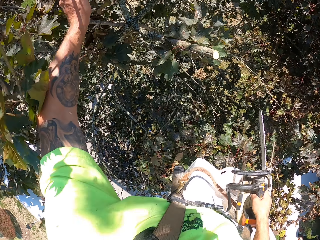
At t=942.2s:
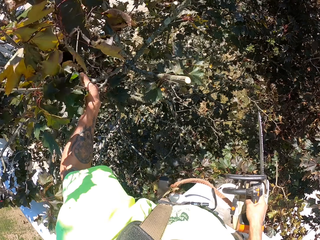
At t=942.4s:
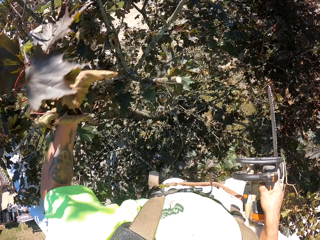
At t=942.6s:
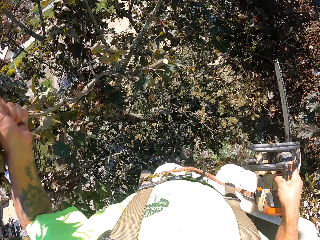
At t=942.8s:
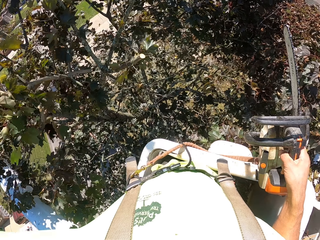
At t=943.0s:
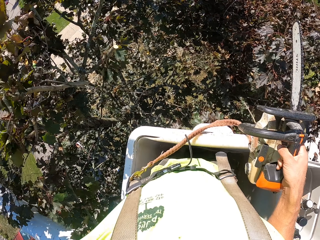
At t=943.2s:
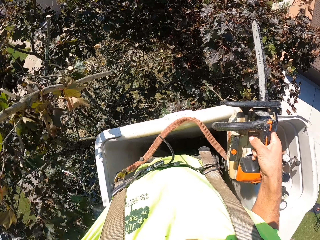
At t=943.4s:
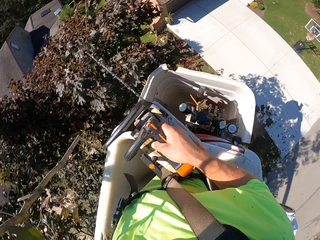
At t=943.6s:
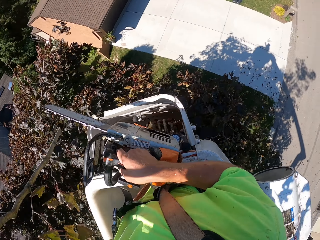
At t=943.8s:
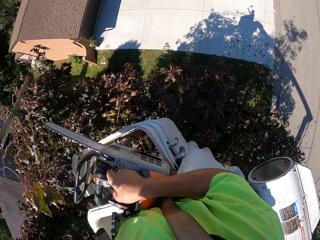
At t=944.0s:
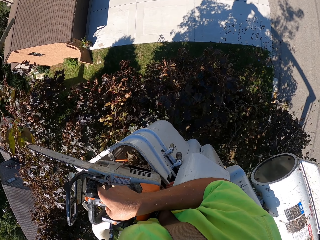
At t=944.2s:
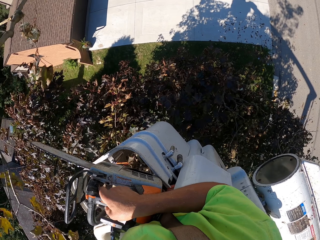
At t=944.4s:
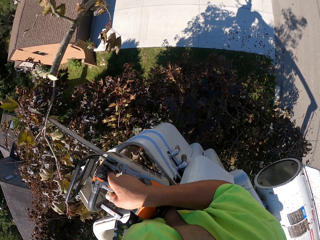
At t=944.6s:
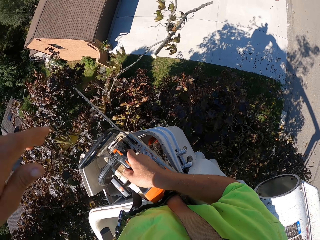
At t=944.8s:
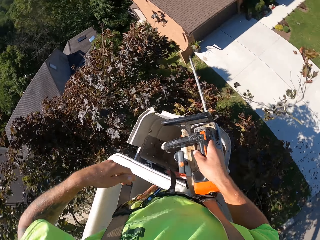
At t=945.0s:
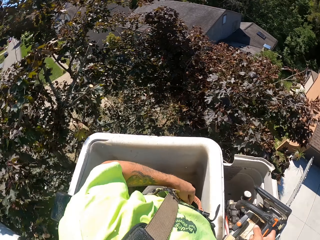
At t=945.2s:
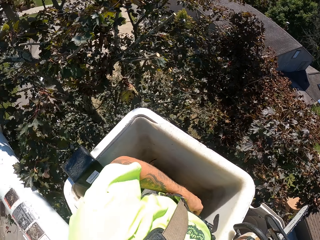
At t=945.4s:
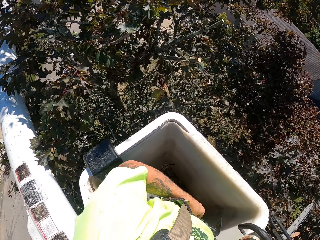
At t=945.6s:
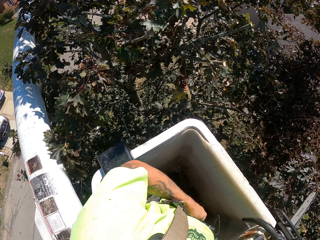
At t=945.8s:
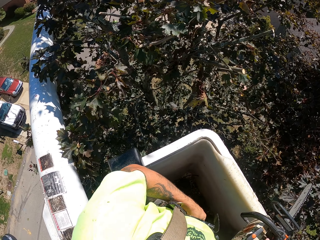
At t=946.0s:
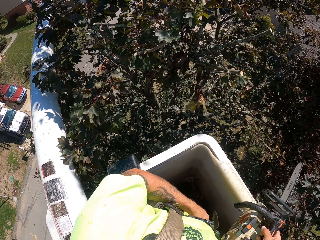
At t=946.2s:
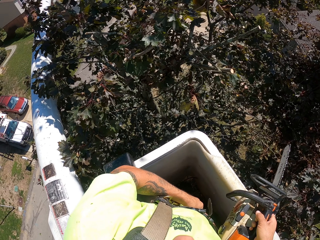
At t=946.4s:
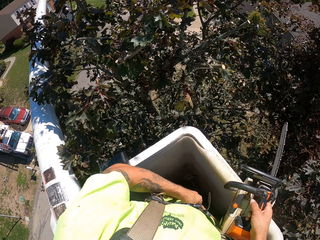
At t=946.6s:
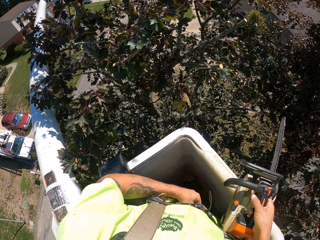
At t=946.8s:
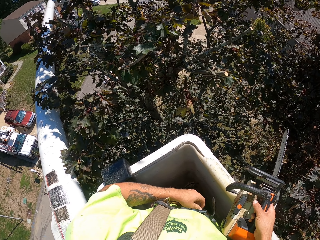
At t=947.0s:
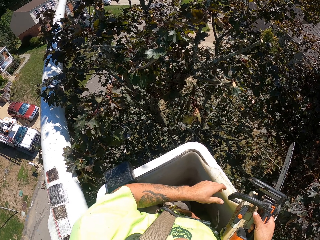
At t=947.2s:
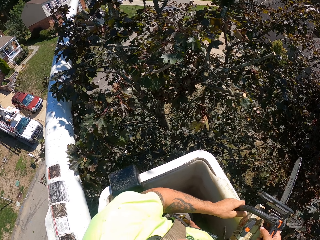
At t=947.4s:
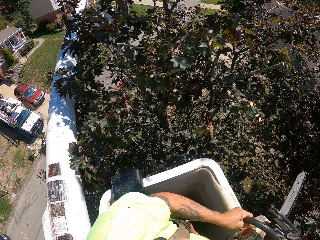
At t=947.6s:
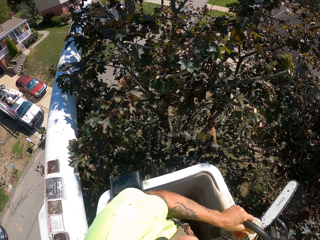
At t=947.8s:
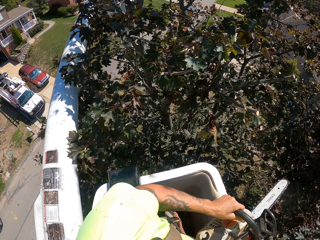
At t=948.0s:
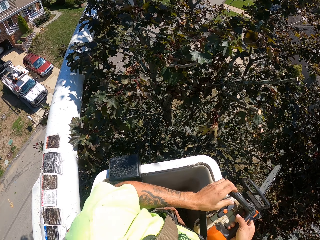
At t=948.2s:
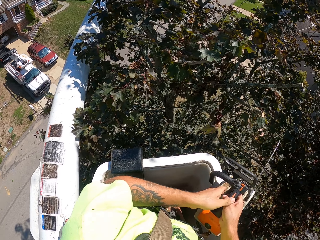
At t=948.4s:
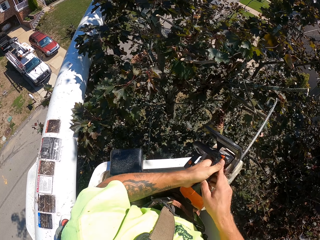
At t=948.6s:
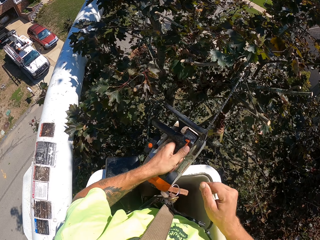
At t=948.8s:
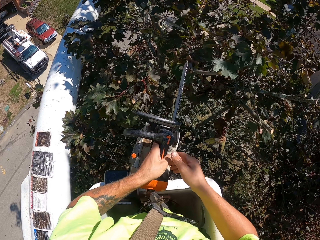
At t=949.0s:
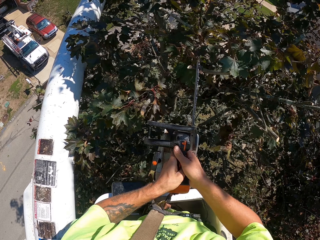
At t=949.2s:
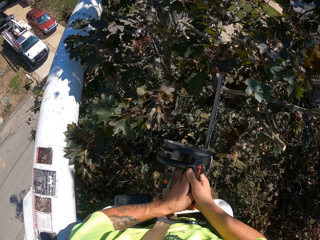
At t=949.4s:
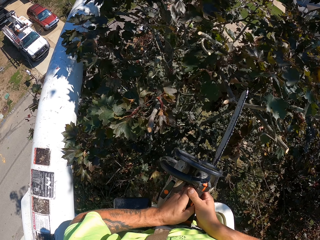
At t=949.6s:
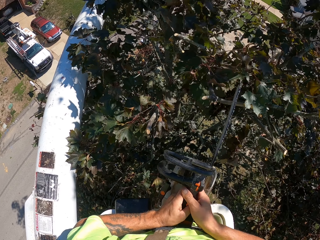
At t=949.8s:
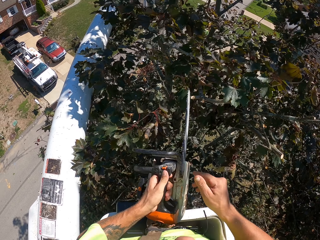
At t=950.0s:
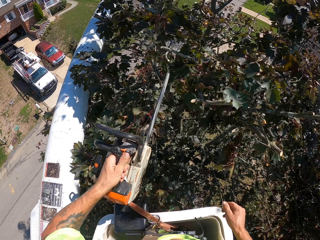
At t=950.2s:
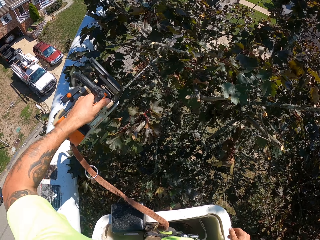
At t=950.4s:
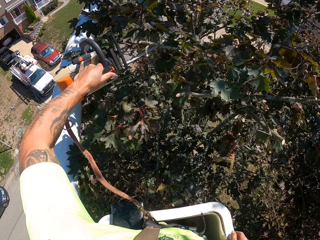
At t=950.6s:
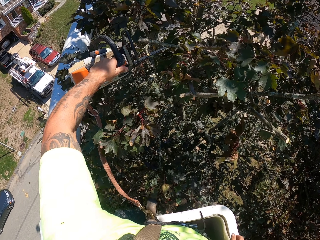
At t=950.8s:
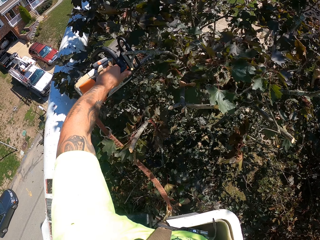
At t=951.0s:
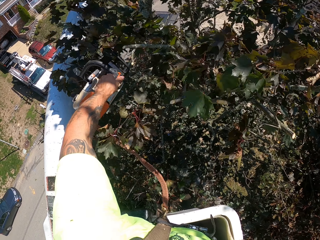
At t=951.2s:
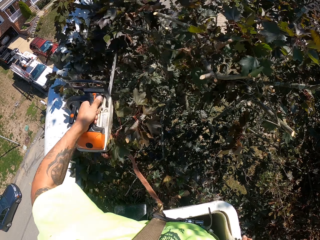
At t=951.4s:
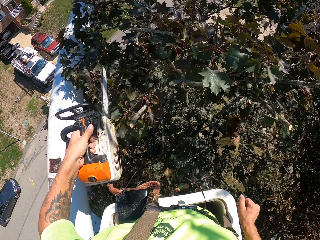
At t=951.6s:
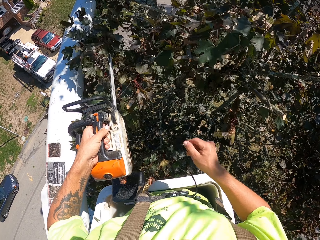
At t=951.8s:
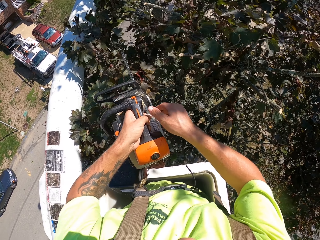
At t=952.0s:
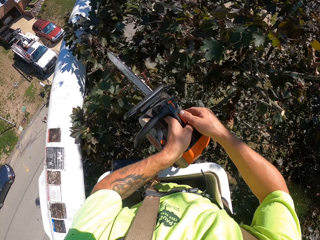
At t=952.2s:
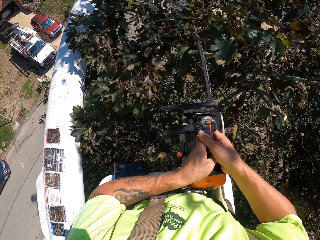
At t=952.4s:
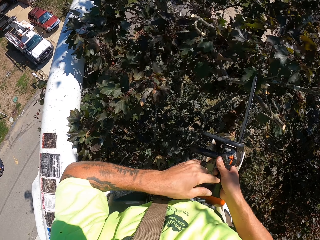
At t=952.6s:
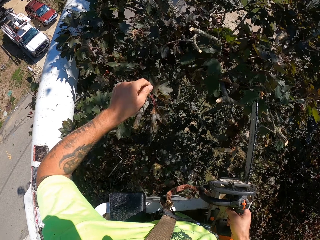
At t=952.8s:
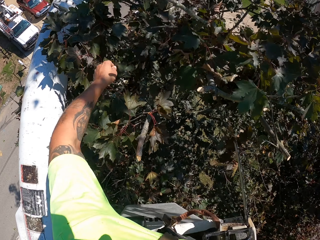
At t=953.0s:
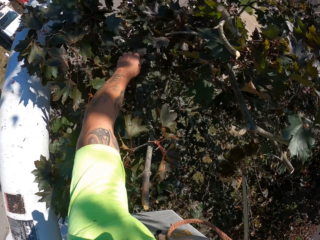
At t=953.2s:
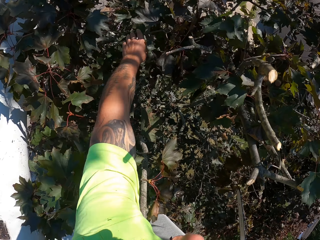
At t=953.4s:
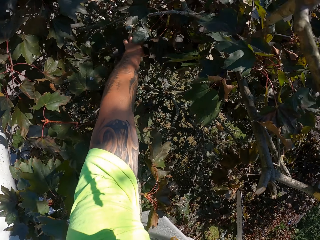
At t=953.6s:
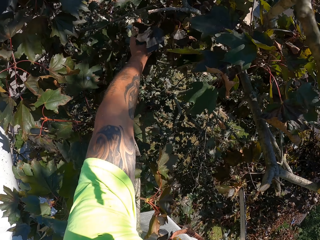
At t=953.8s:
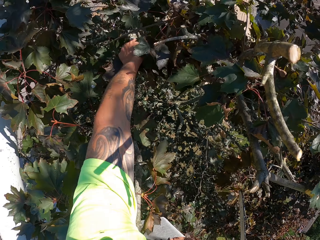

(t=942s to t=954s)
The camera wearer takes a tree branch with his left hand. He throws the branch of the tree to the ground with his left hand. He cuts the branches of the tree with the chainsaw in his left hand. He takes the chainsaw with his left hand, touches the chainsaw with his right hand, and puts the chainsaw from the left hand to the right hand.

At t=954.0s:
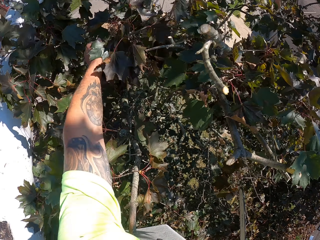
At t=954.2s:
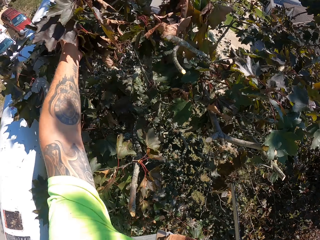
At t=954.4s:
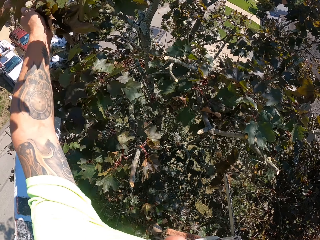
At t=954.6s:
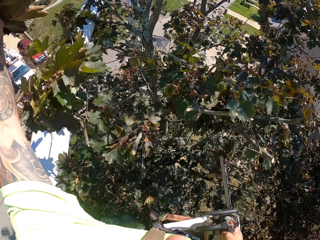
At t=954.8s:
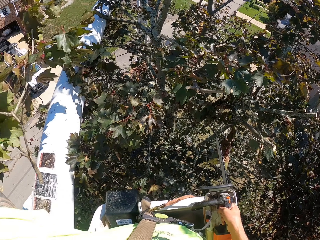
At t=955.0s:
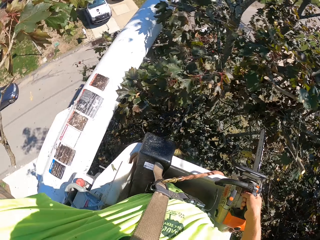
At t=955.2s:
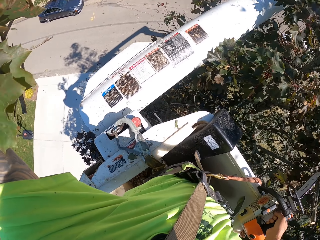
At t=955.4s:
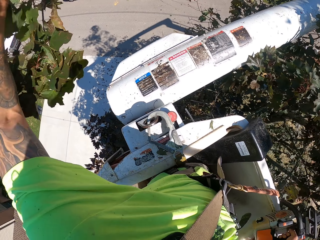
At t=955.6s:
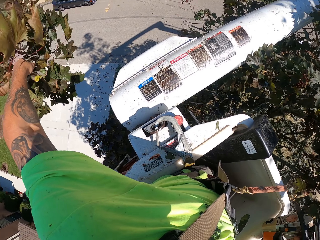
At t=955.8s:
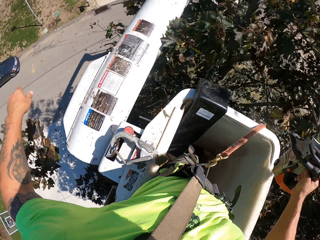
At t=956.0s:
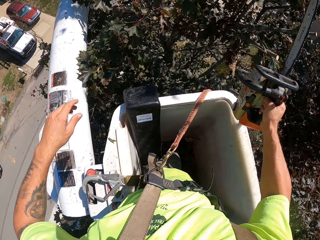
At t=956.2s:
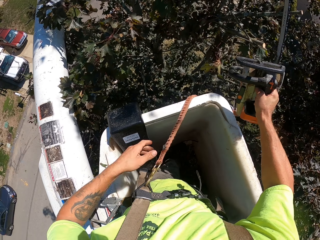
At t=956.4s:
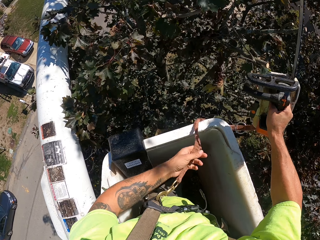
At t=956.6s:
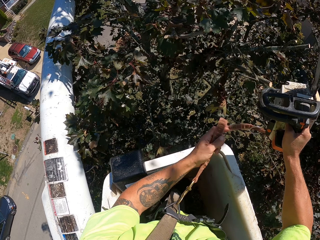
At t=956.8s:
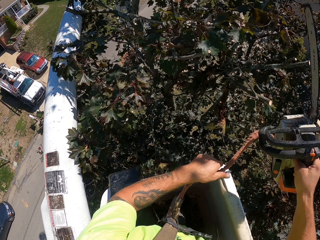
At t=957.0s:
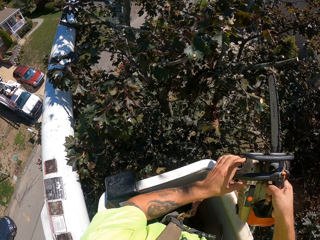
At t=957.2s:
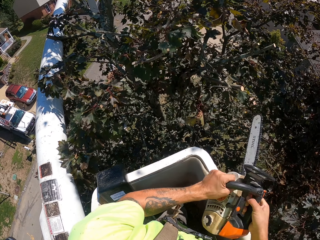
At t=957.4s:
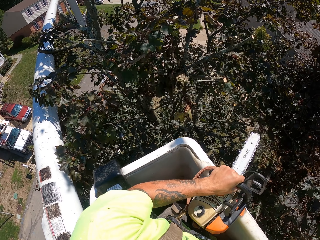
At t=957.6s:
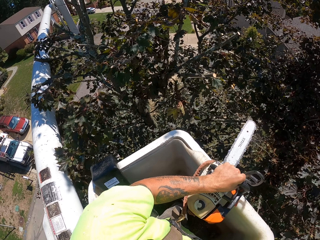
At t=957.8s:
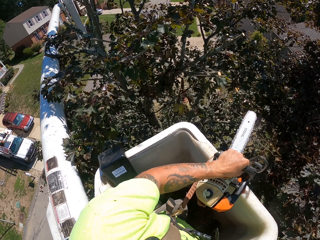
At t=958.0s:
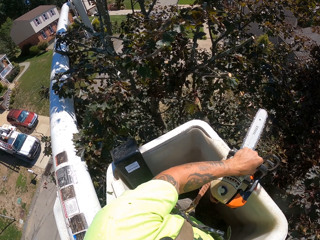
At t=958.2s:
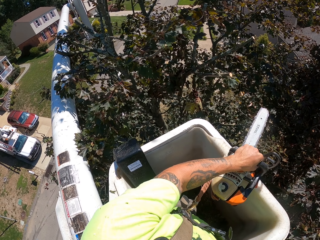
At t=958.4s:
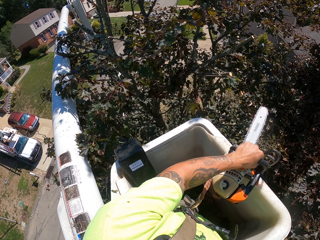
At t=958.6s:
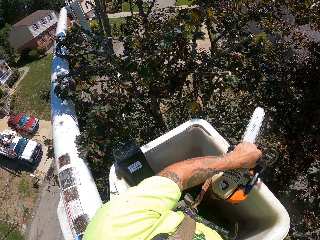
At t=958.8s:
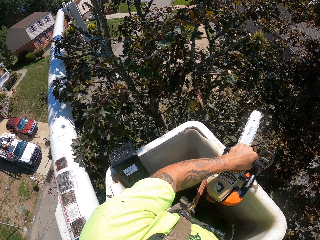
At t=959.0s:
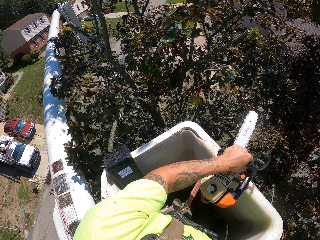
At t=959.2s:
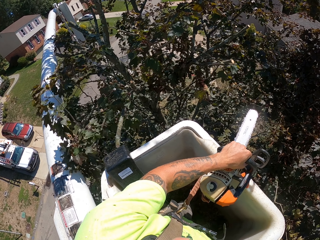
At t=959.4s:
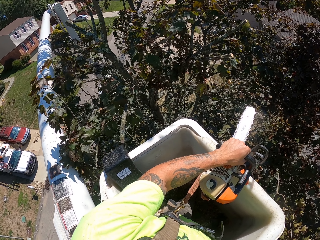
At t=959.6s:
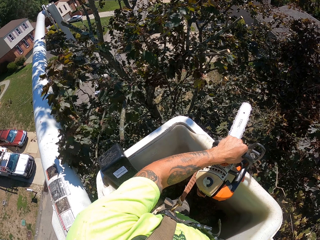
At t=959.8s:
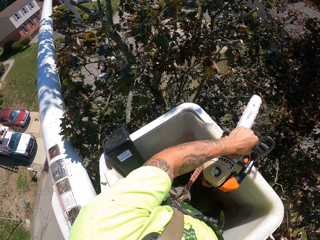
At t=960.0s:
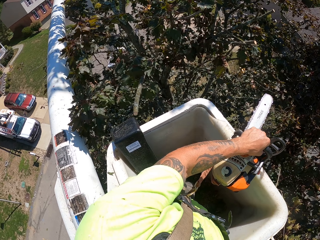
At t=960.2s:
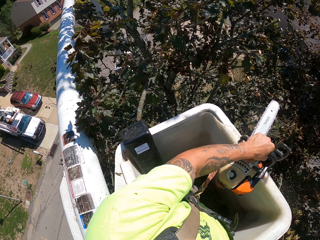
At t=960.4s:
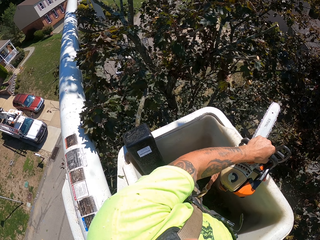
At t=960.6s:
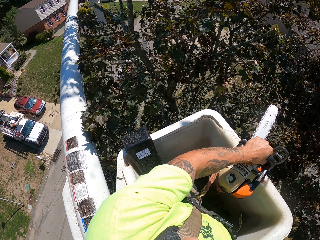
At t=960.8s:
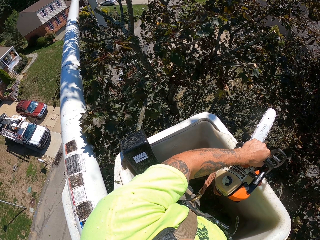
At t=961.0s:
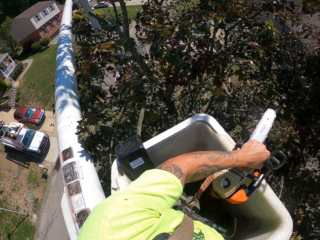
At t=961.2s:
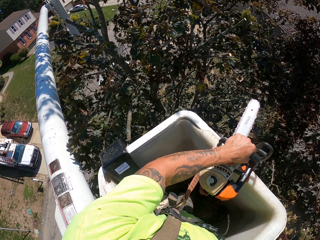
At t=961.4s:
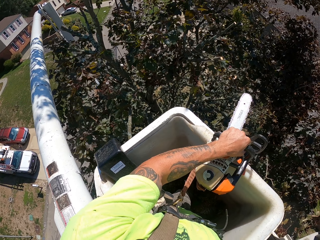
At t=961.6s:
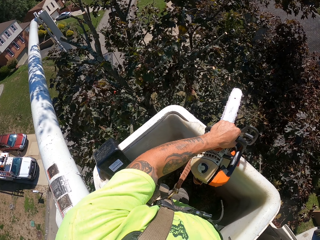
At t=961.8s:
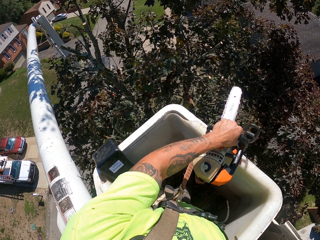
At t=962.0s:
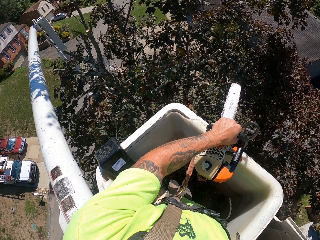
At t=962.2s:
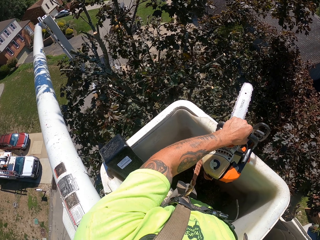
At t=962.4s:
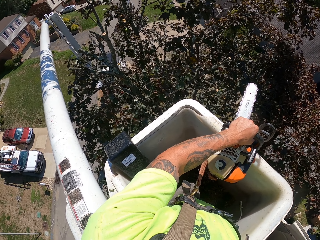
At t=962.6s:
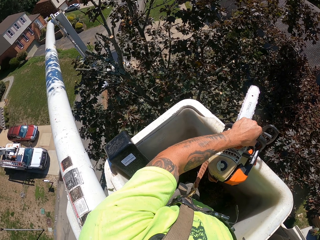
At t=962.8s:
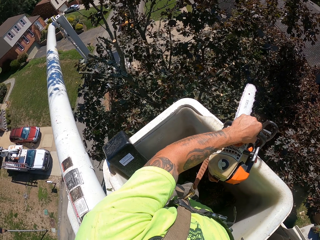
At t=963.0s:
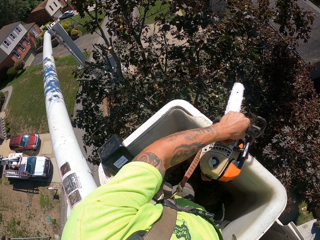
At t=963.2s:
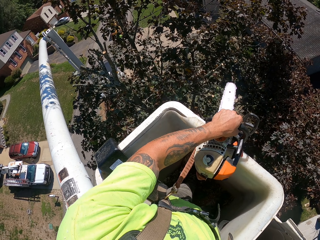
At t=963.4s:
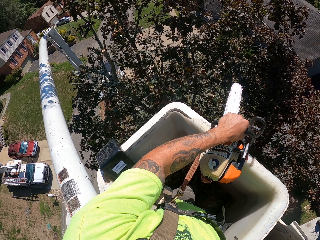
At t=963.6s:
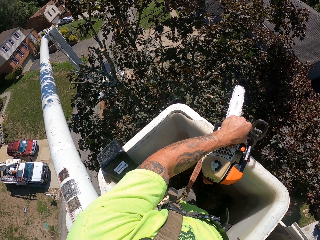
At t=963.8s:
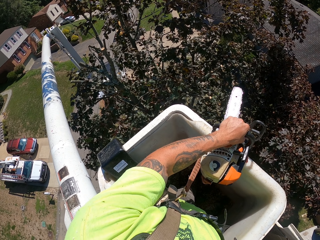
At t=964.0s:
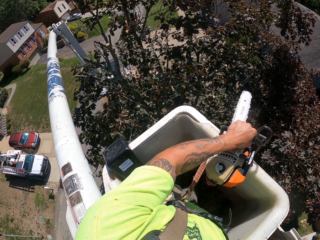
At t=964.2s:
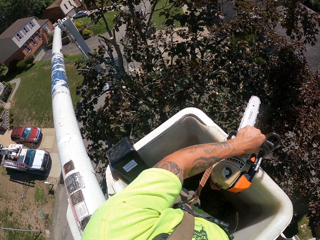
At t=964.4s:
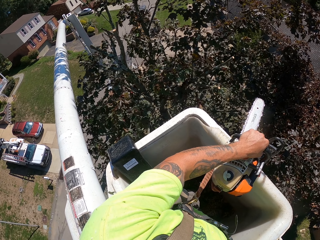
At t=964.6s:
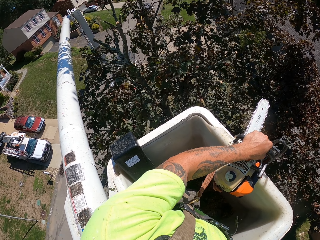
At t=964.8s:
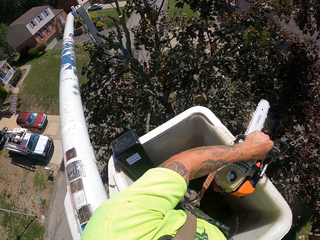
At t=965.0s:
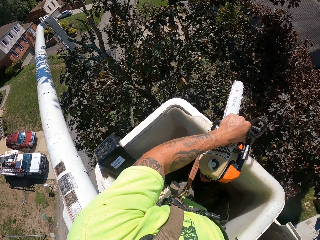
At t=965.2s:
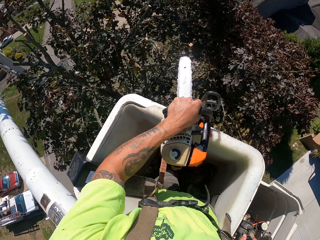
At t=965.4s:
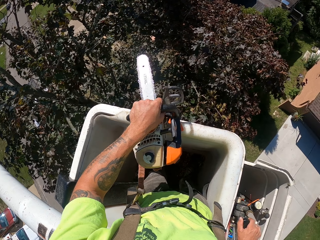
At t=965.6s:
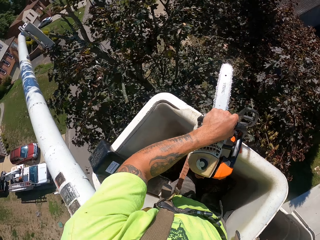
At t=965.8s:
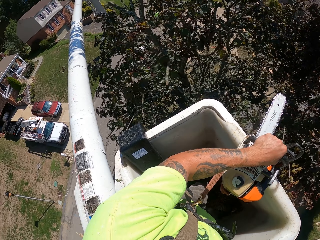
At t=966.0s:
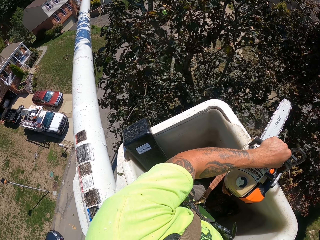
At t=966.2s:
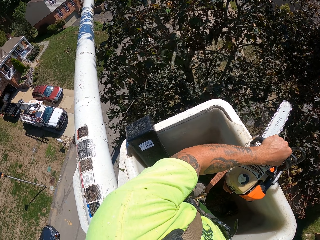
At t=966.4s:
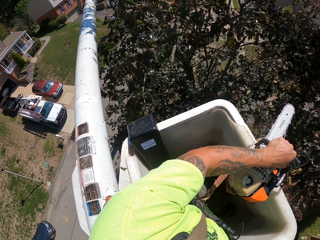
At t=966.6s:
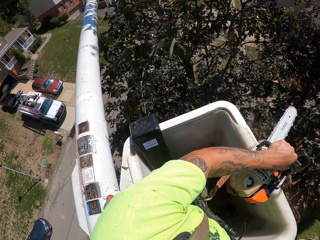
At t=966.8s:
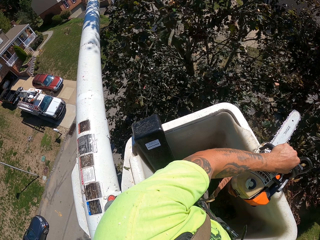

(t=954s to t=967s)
The camera wearer throws a branch of the tree to the ground with his left hand. He removes the branch from the tree with his left hand. He holds the chainsaw with his left hand and controls the crane with his right hand.
